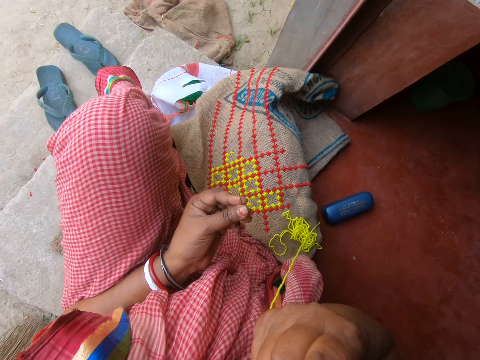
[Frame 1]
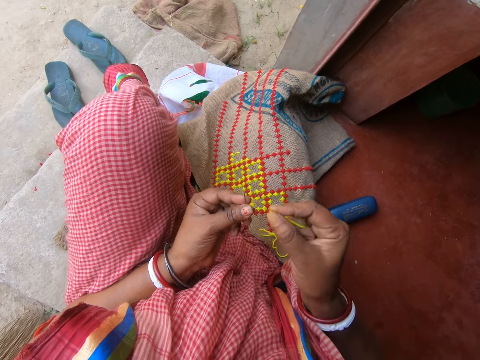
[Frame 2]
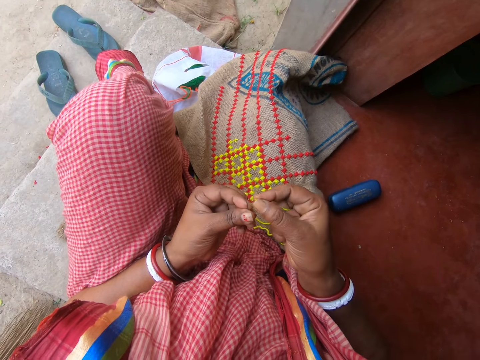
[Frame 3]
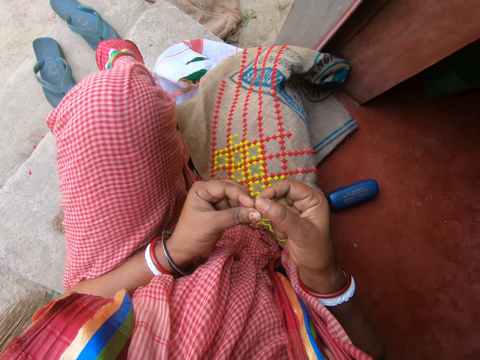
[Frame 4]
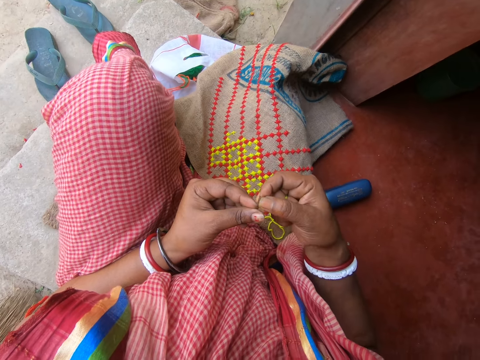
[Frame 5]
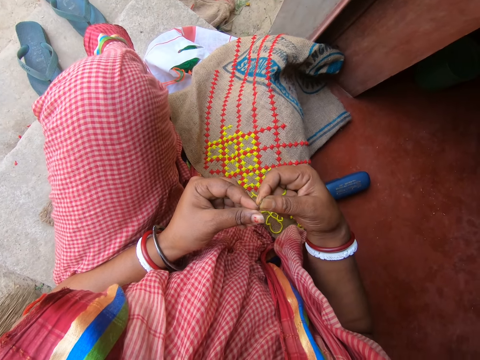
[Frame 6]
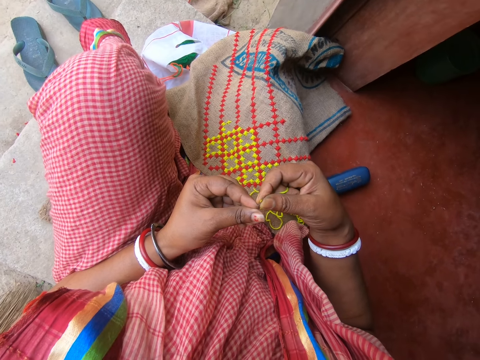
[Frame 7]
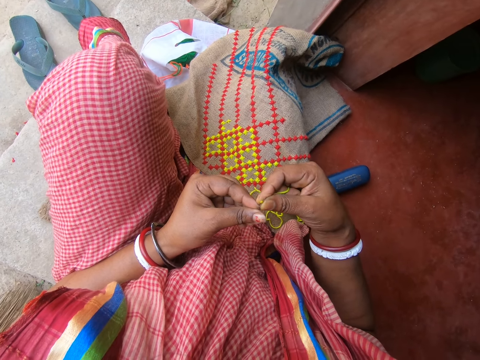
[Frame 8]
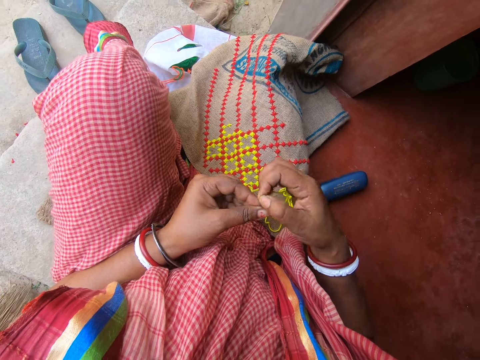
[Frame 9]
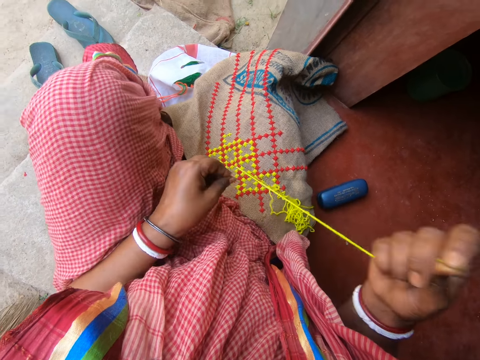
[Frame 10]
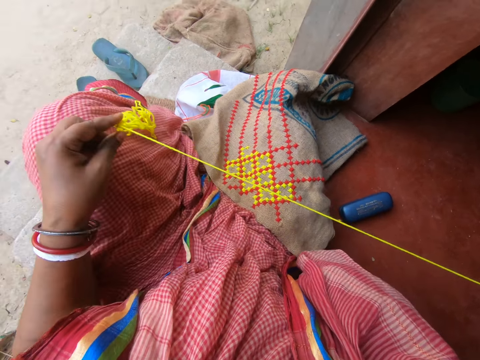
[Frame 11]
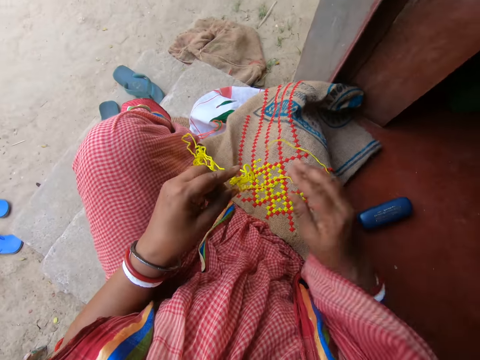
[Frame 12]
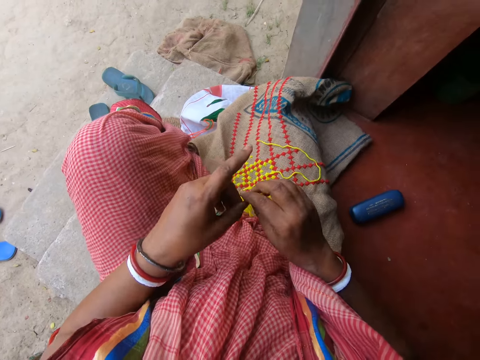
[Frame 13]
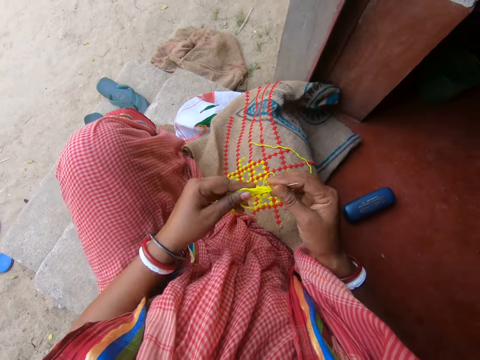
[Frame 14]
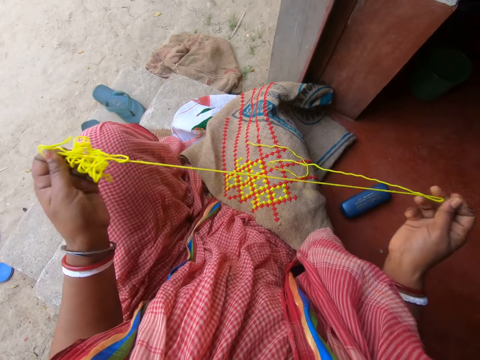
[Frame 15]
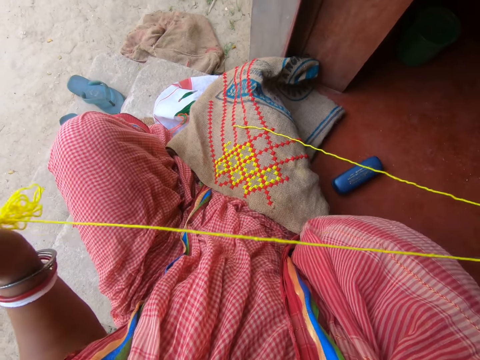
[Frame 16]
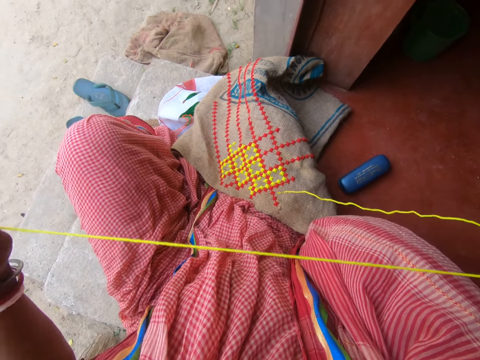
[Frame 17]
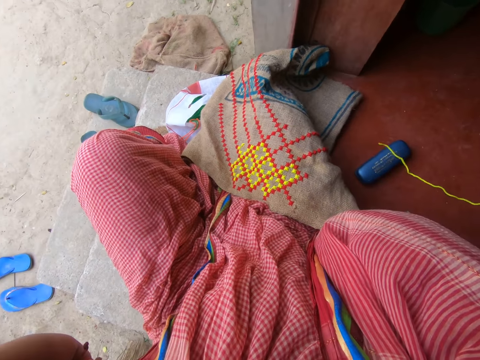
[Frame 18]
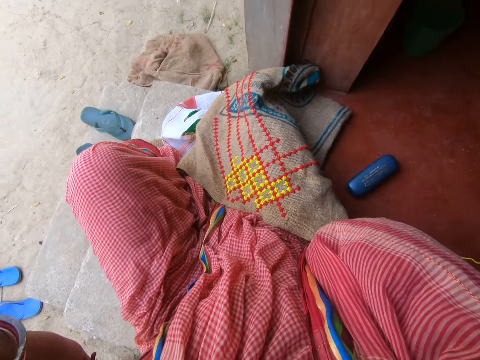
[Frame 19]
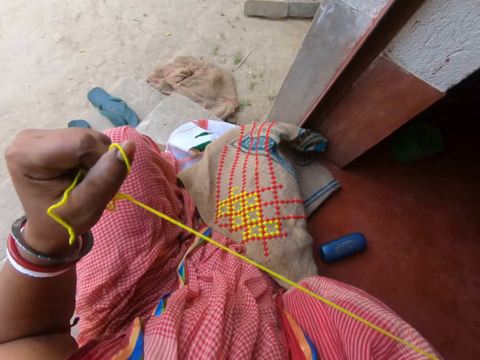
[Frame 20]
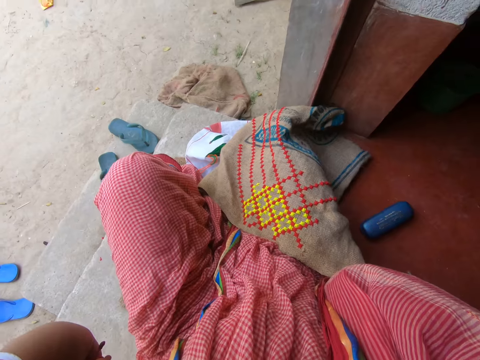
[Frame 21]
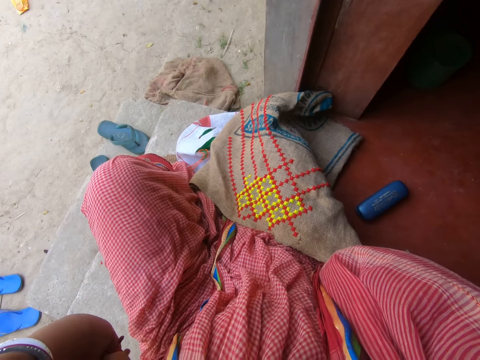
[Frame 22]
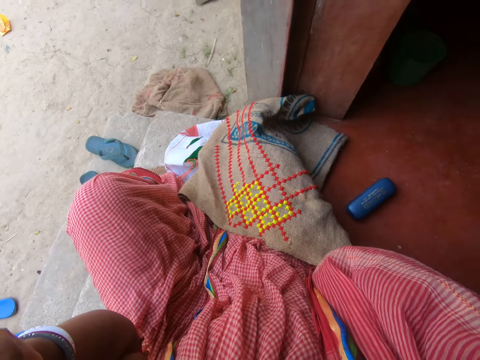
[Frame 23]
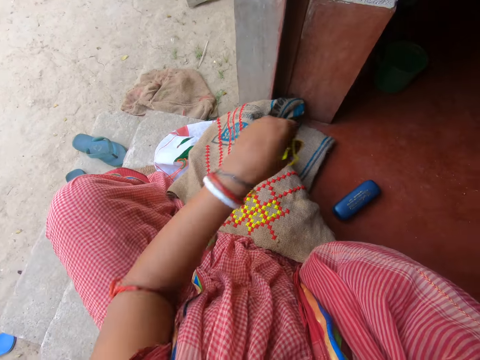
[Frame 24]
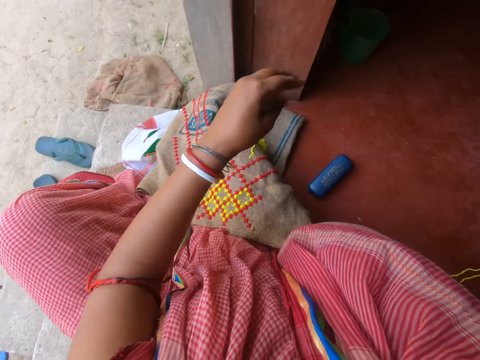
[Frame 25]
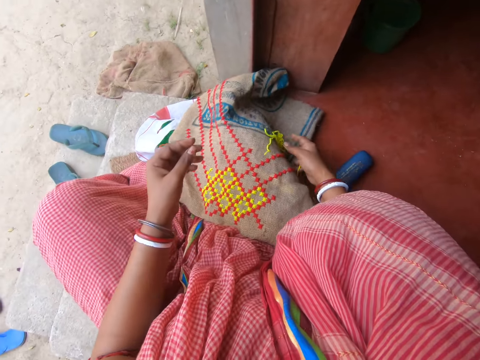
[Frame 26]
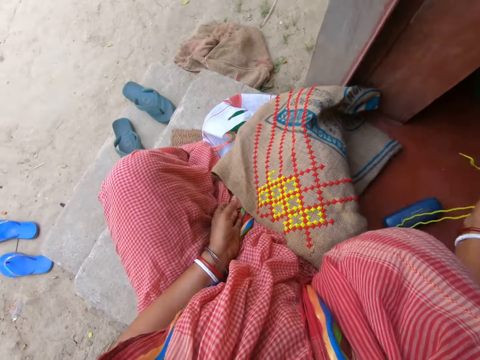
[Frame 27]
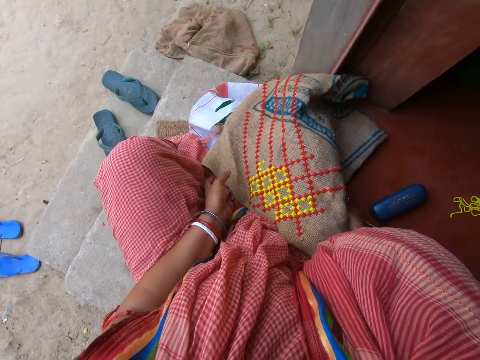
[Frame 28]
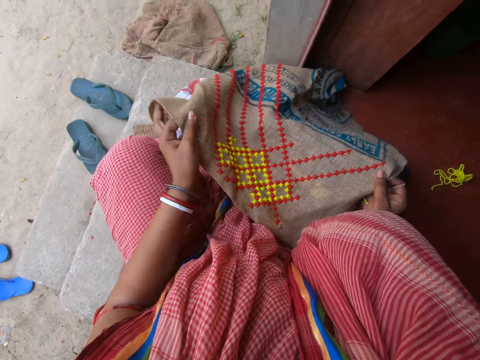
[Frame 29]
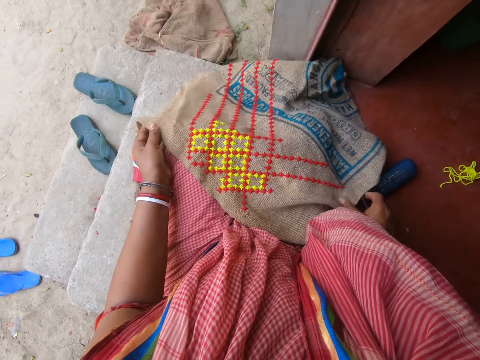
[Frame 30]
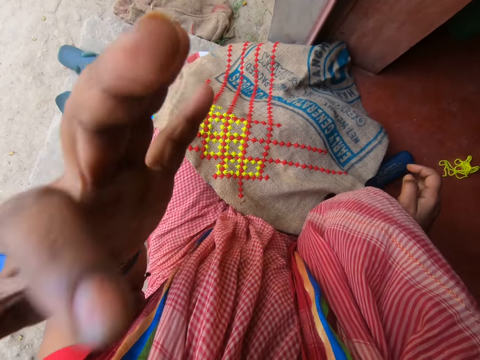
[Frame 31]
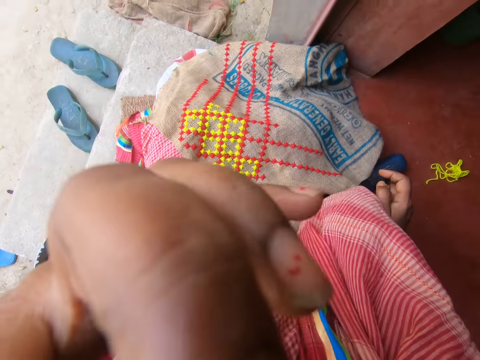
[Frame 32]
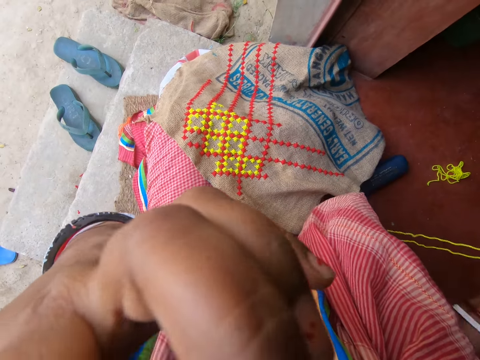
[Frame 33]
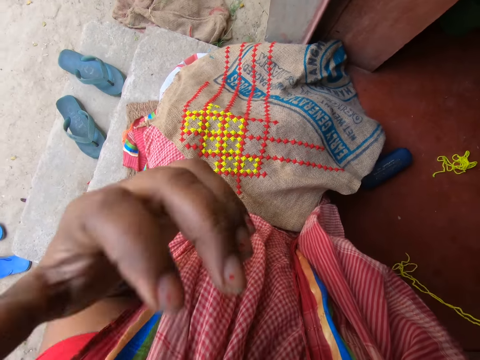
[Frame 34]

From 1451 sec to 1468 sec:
The camera wearer threads the needle with the wool in her right hand. She pulls the wool in the needle with her right hand. She passes the threaded needle from her left hand to her right hand. She holds the wool with her left hand. She straightens the wool with her left hand. She cuts the wool in her left hand with her teeth. She throws the wool on the fabric with her left hand. She picks the wool from the fabric with her right hand. She throws the wool on the floor with her right hand. She holds the fabric on her right leg with both hands. She picks the fabric from her right leg with both hands. She adjusts the fabric. She places the fabric on her legs with both hands. She touches her face or the camera with her left hand.

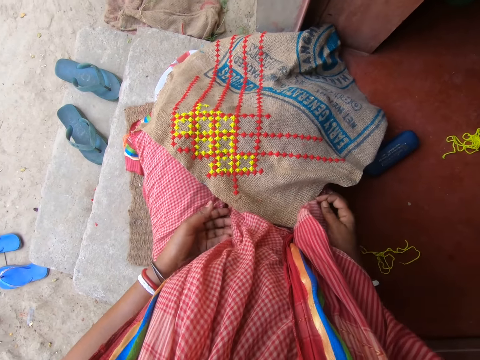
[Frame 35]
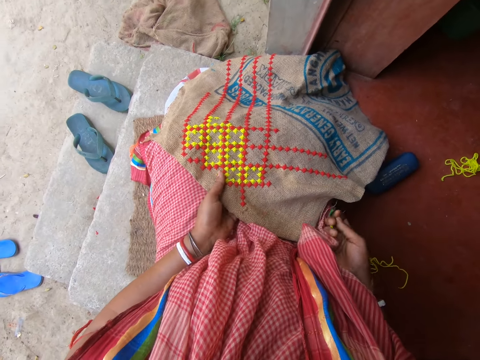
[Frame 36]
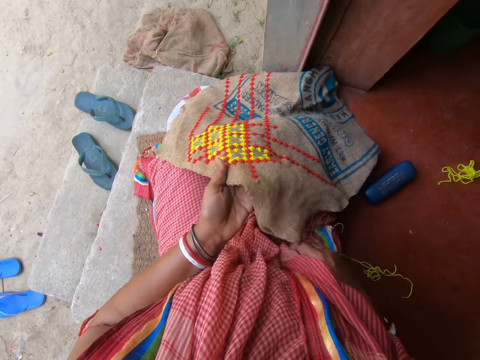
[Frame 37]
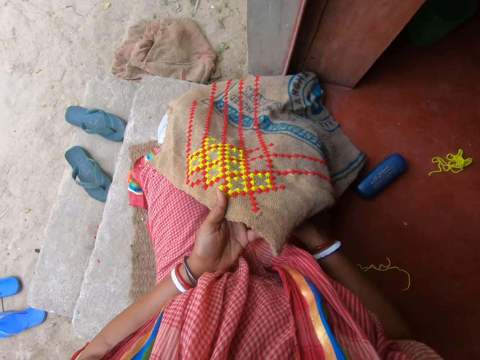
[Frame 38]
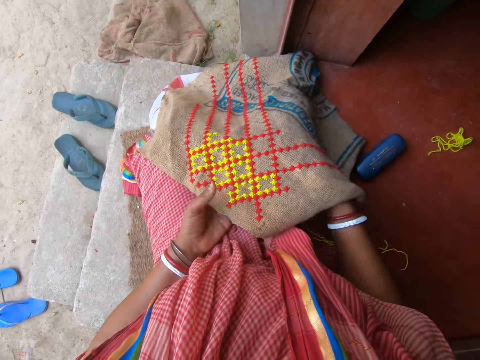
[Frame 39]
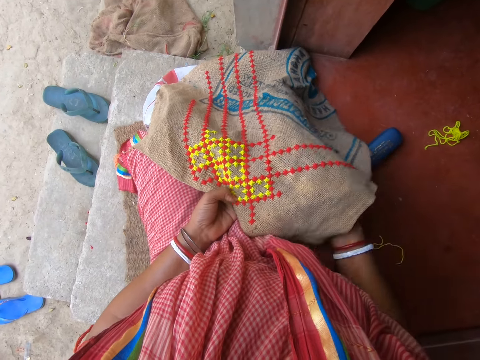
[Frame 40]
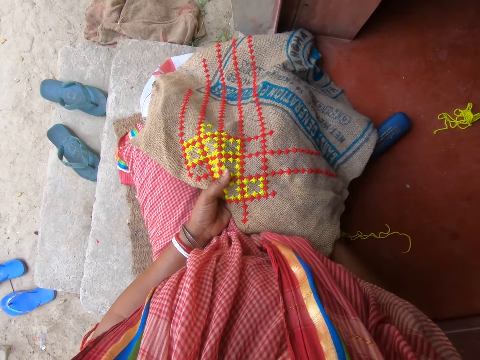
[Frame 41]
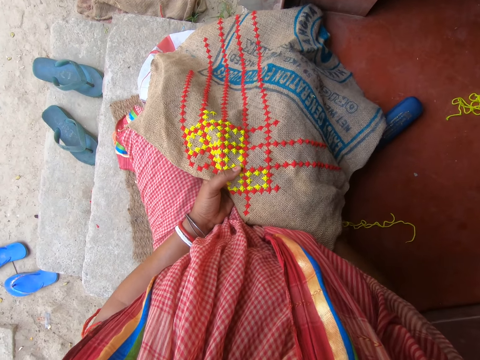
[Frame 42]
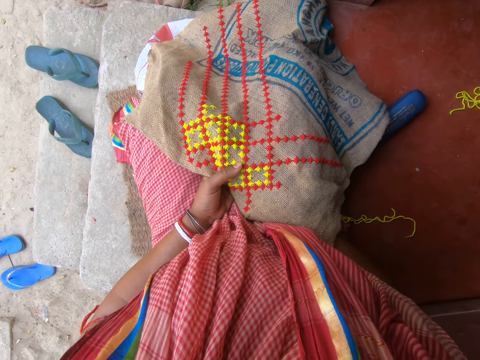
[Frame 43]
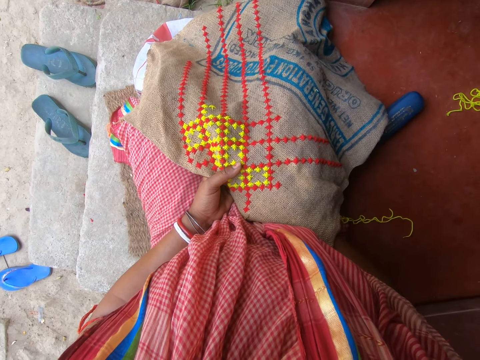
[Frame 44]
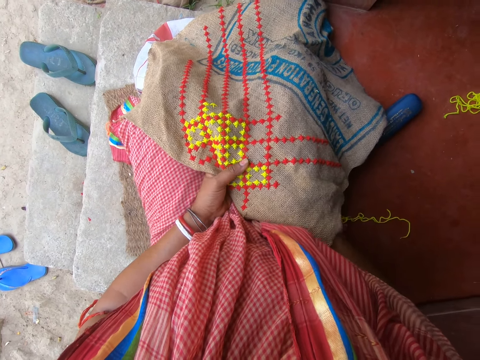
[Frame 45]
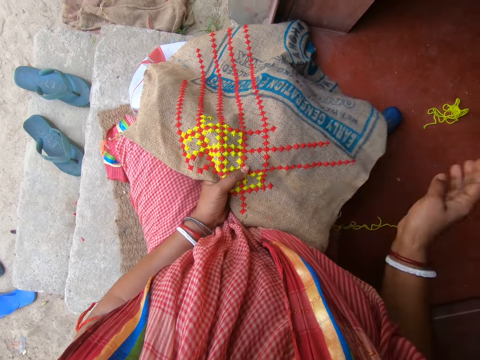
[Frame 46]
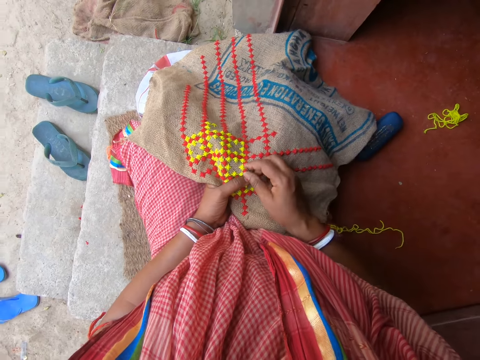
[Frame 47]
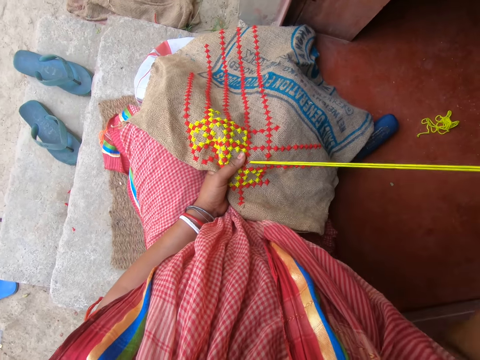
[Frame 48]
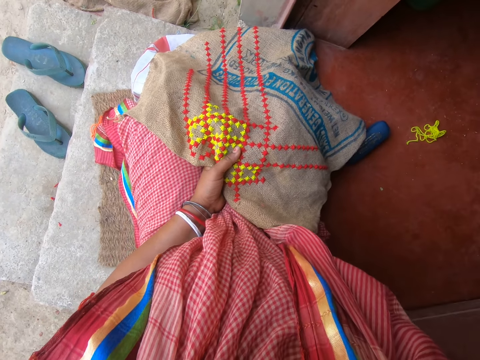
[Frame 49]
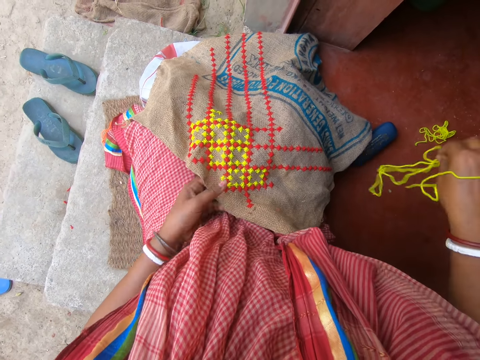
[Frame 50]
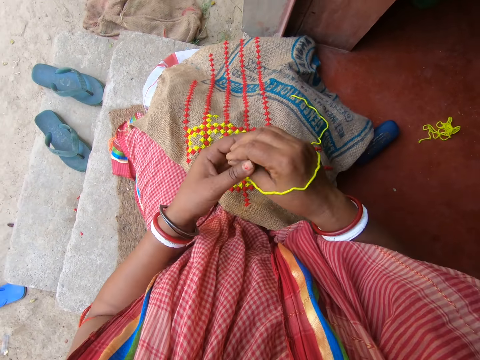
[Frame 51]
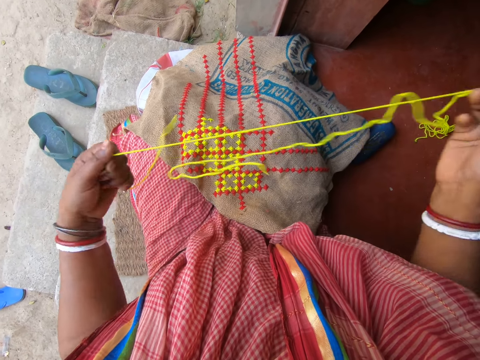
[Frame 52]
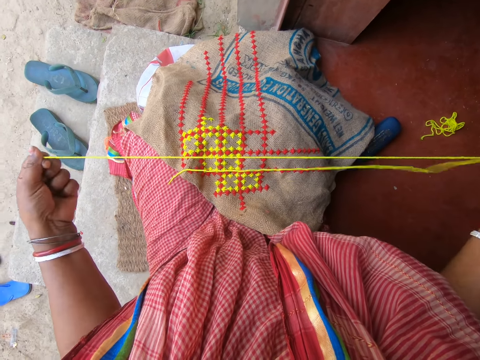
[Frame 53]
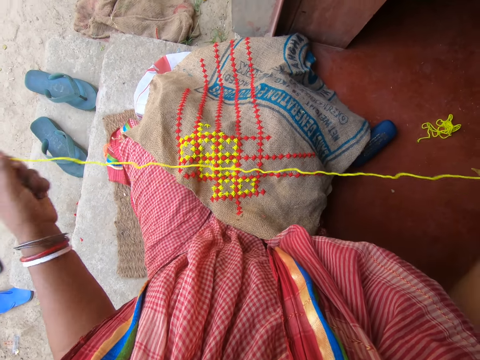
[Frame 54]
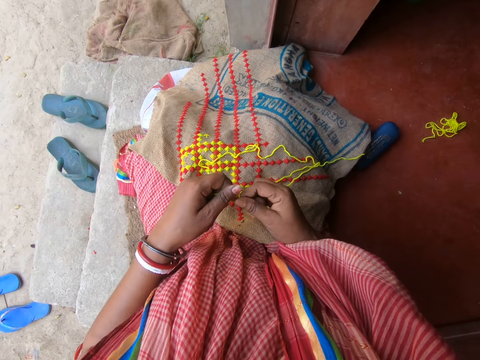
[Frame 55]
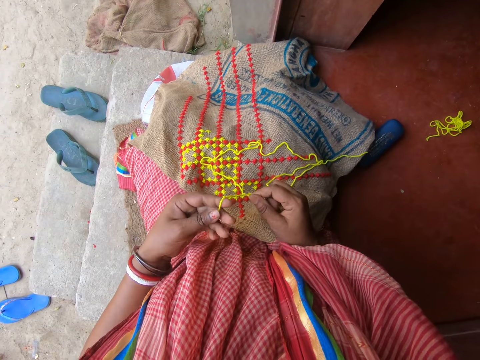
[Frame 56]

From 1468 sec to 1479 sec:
The camera wearer holds the fabric on her legs with her left hand. She adjusts a piece of cloth on her body with her right hand. She puts the threaded needle into the fabric with her right hand. She adjusts the fabric. She sews the fabric. She holds the threaded needle in the fabric with her right hand. She pulls the threaded needle from the fabric with her right hand. She holds the wool in the needle with her left hand. She adjusts the thread. She pulls the wool in the needle with her left hand. She holds the wool in the needle with both hands.
